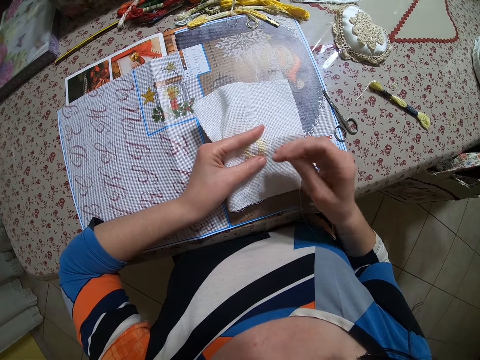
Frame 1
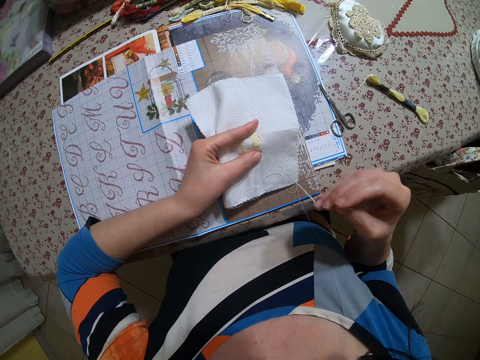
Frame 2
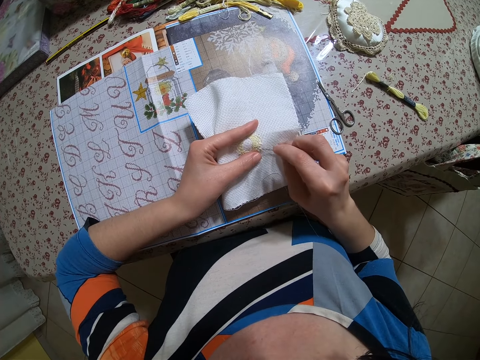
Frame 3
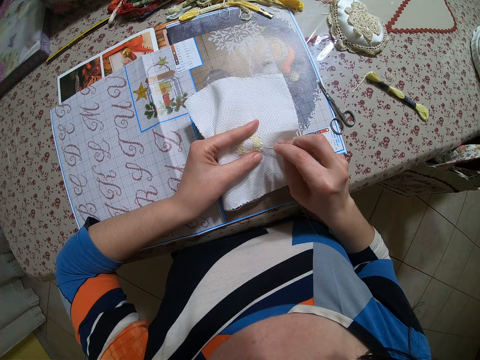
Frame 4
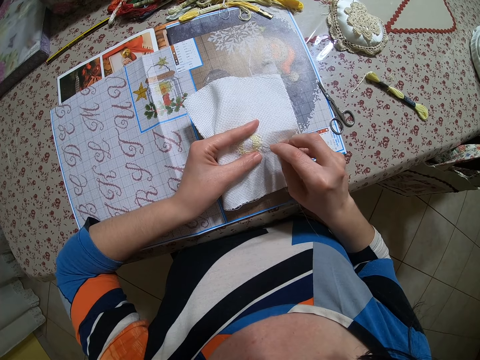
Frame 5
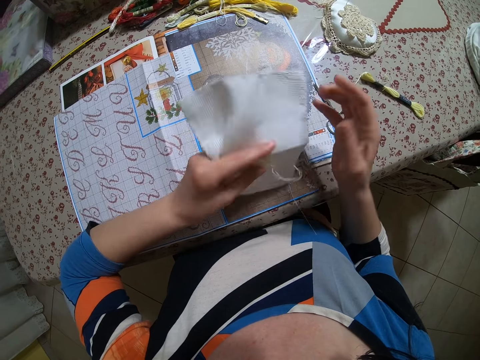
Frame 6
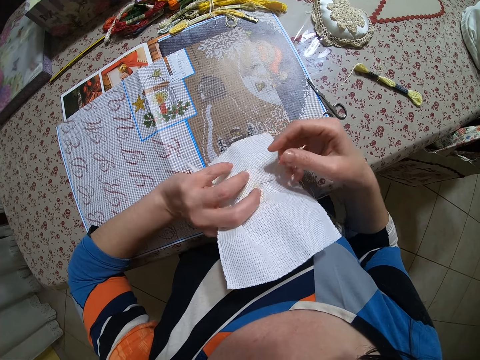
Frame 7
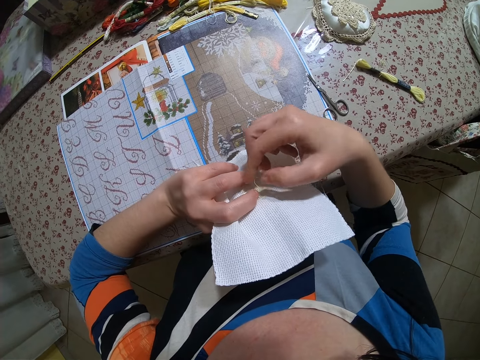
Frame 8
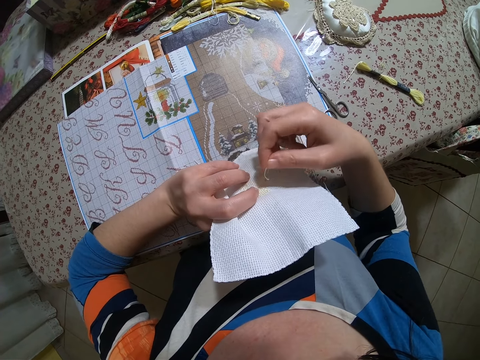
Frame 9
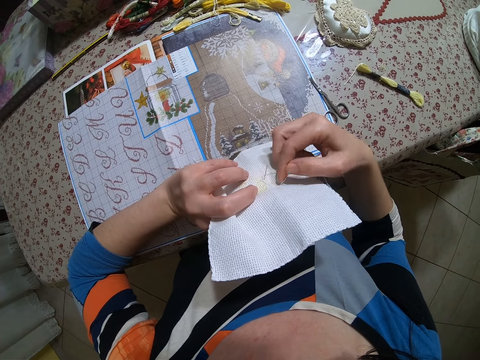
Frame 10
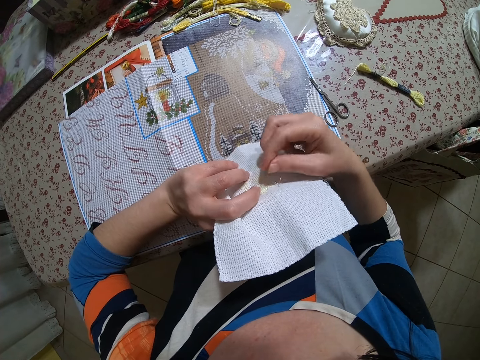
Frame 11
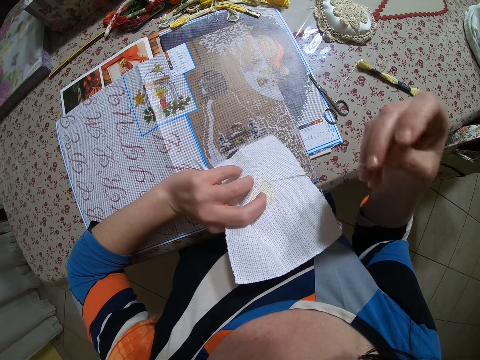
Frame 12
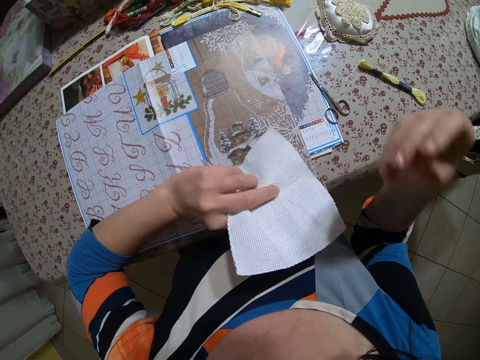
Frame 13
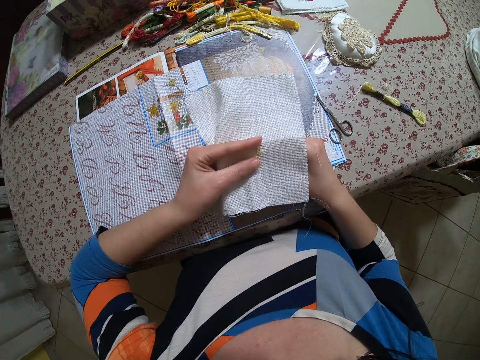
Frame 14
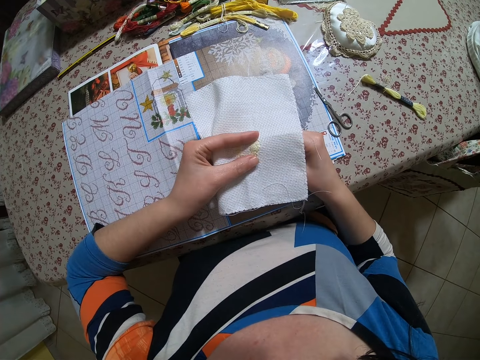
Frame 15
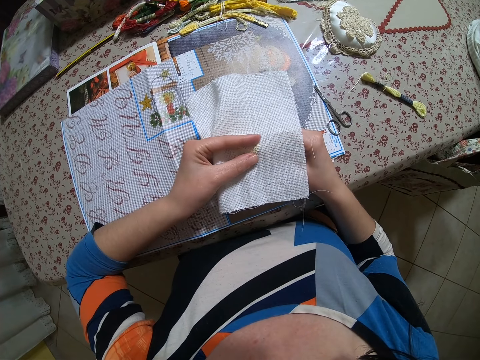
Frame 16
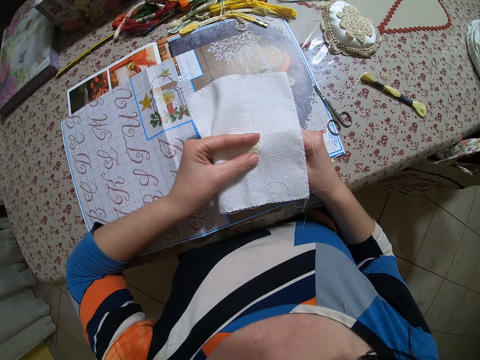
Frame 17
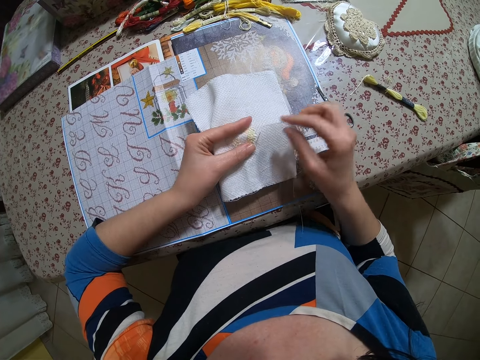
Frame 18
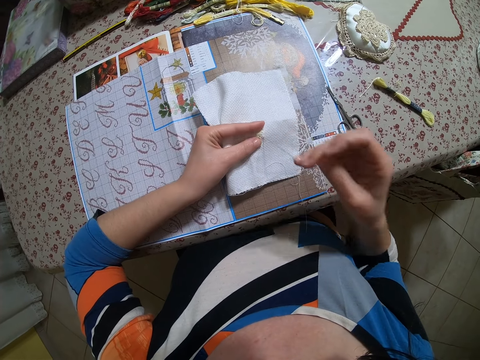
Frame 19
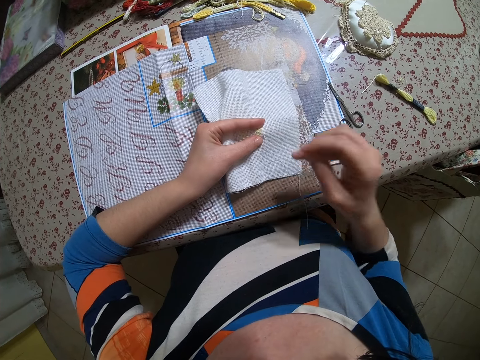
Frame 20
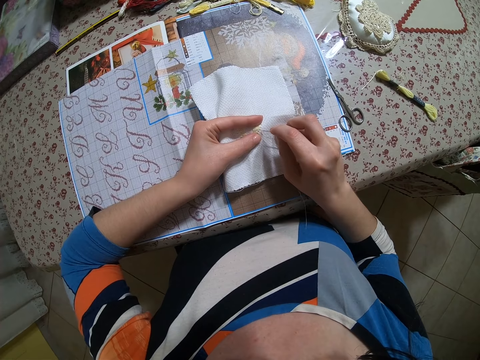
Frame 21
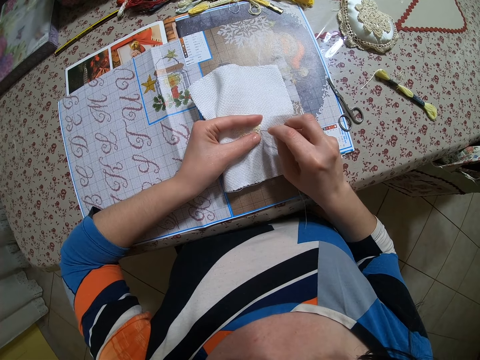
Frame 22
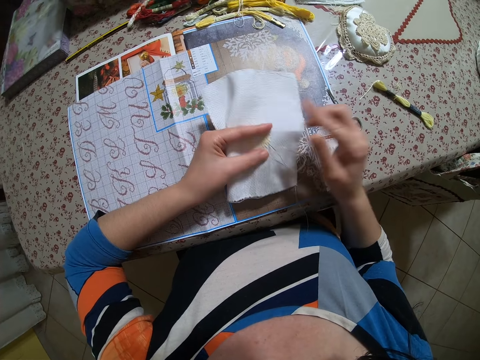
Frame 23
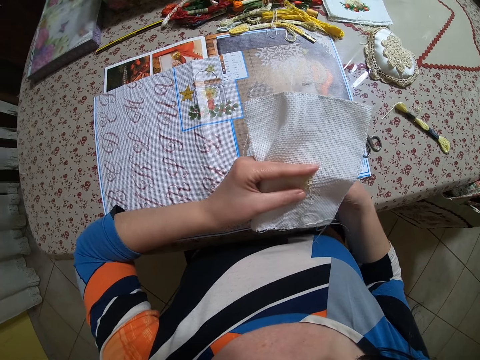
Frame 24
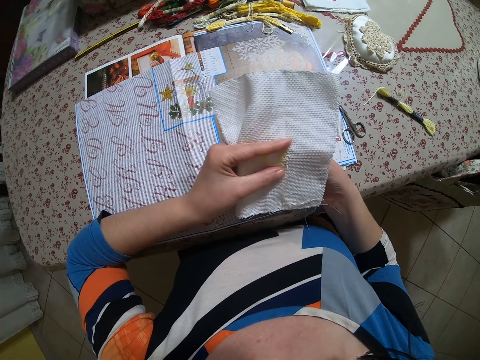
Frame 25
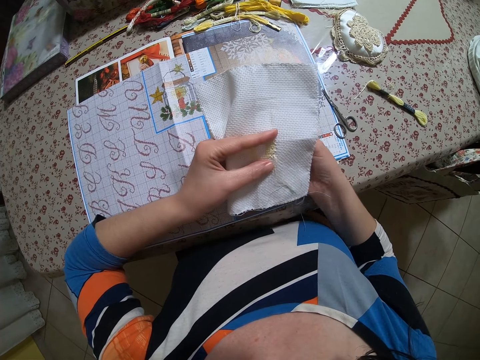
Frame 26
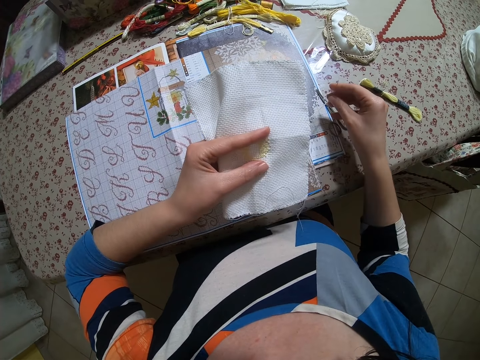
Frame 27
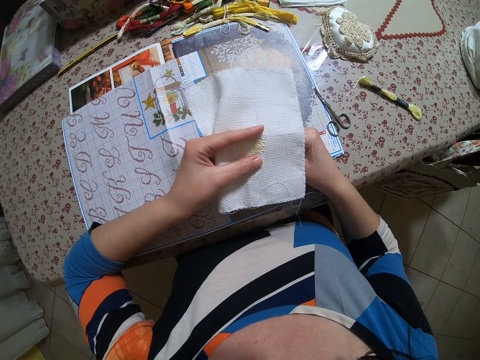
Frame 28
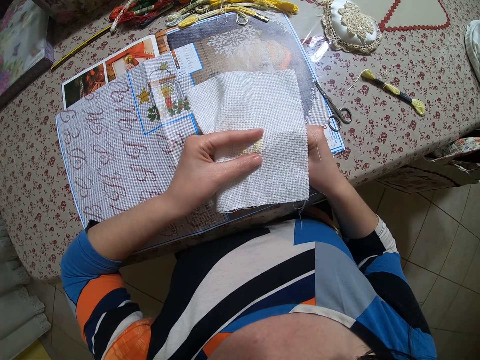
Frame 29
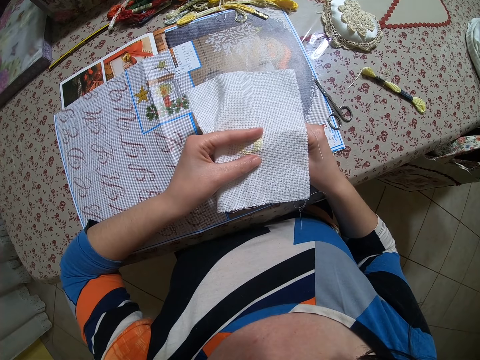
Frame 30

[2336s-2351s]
The camera wearer turns the cloth mat. They sew the cloth mat.

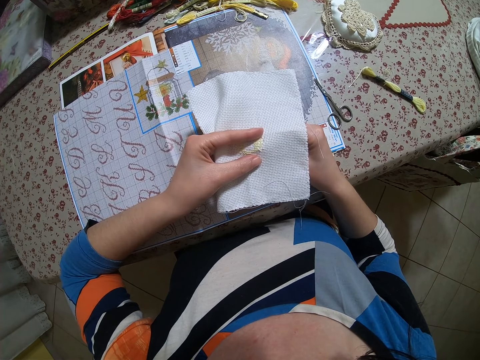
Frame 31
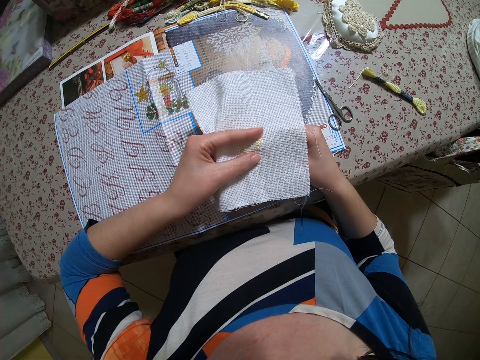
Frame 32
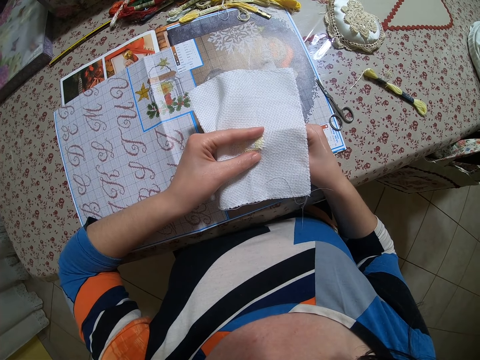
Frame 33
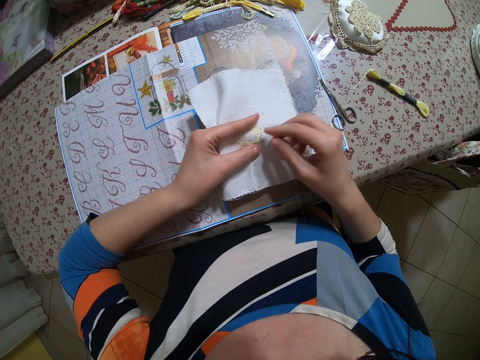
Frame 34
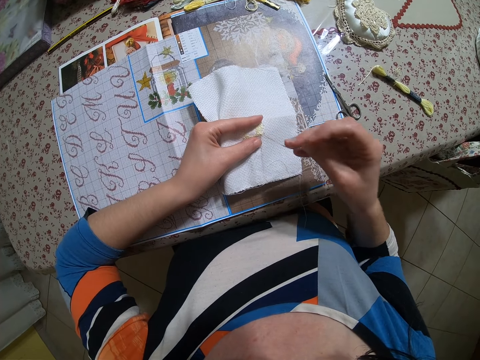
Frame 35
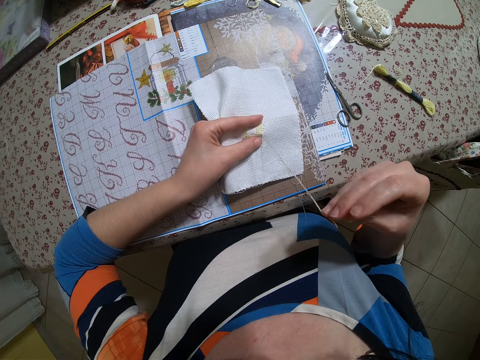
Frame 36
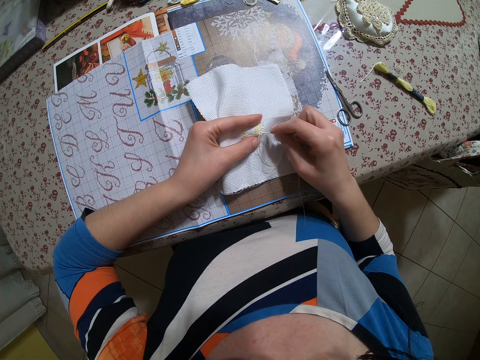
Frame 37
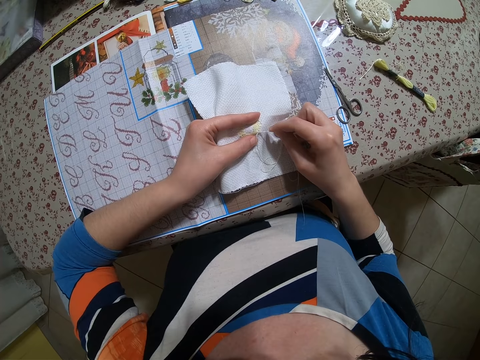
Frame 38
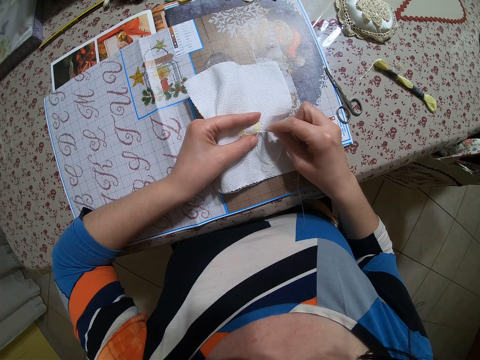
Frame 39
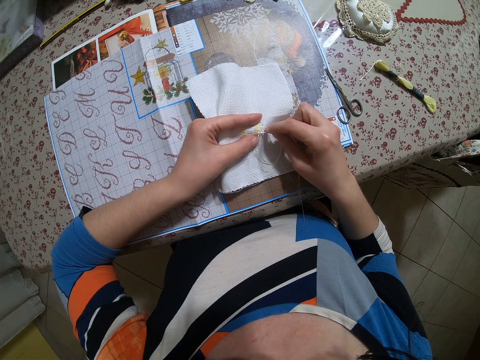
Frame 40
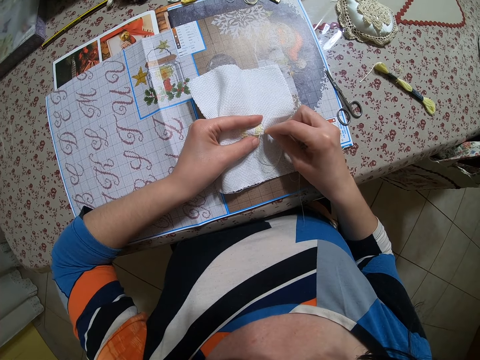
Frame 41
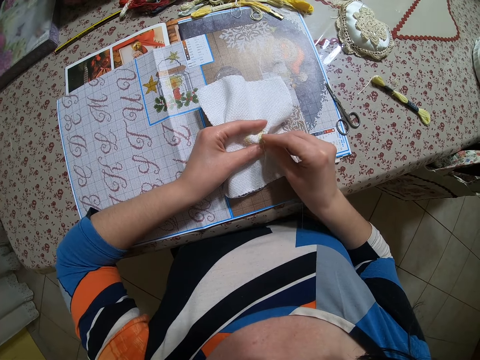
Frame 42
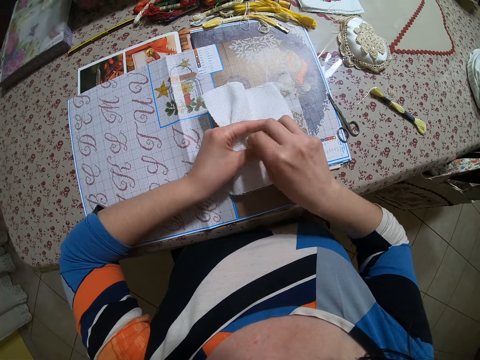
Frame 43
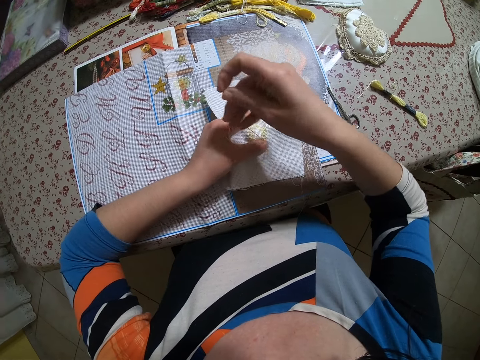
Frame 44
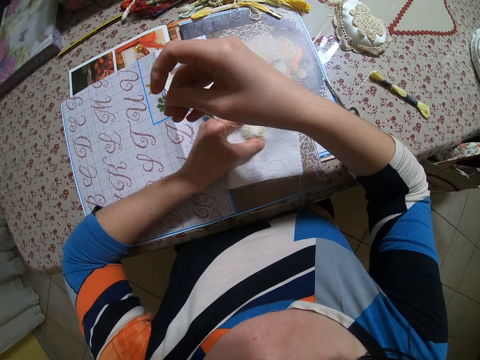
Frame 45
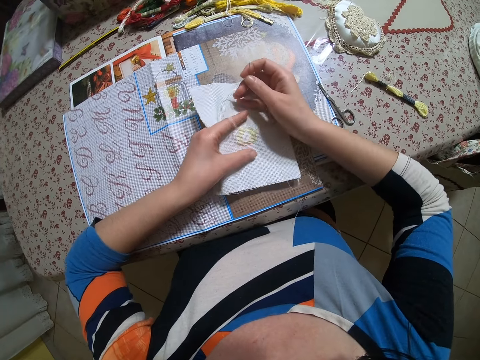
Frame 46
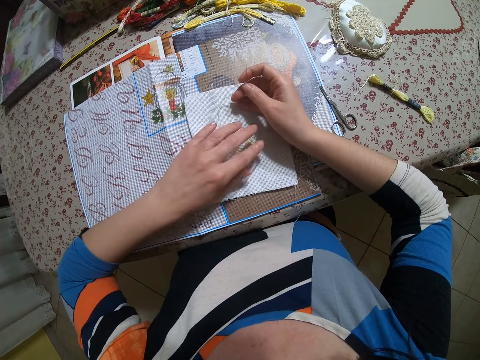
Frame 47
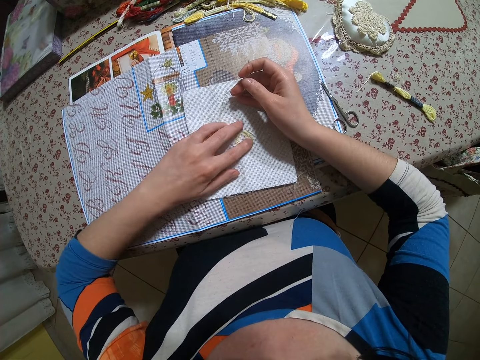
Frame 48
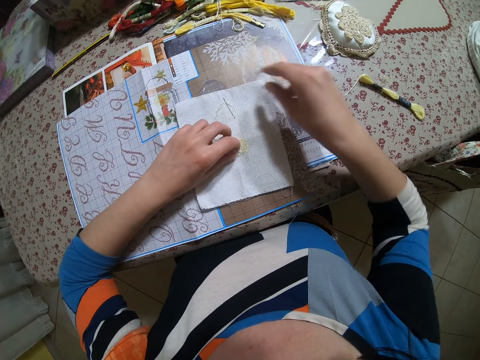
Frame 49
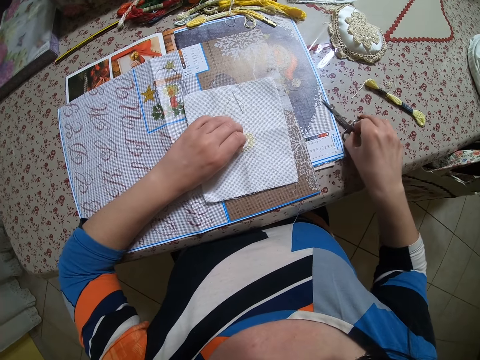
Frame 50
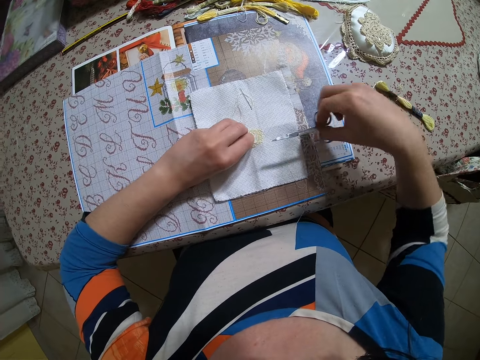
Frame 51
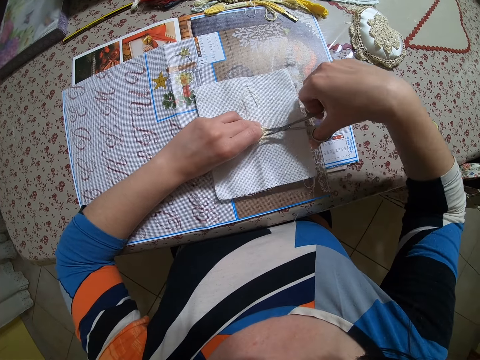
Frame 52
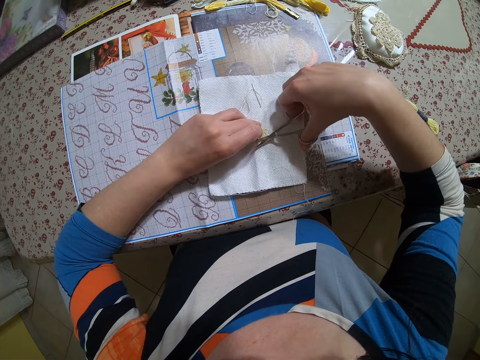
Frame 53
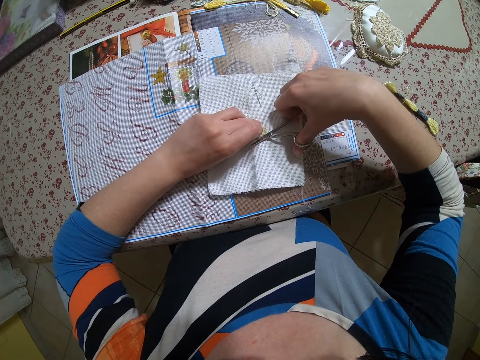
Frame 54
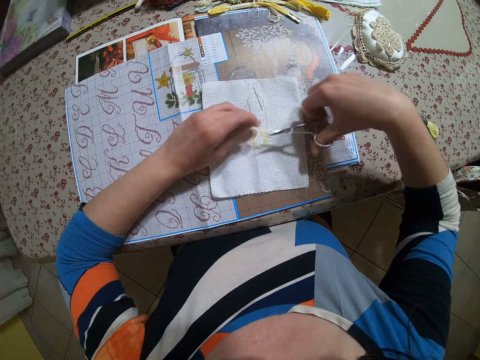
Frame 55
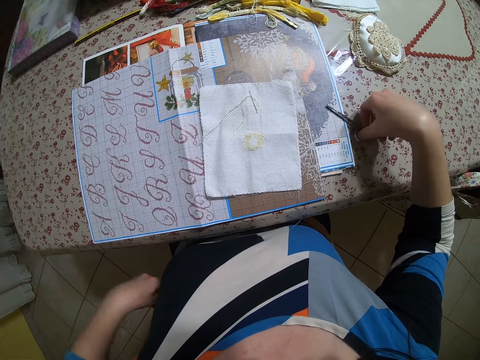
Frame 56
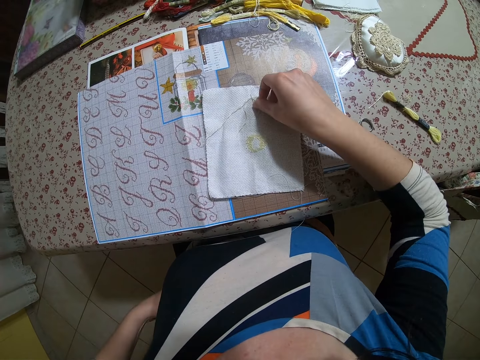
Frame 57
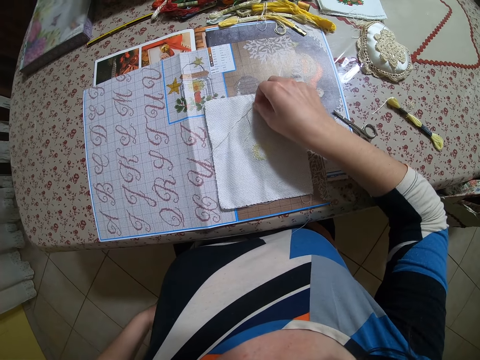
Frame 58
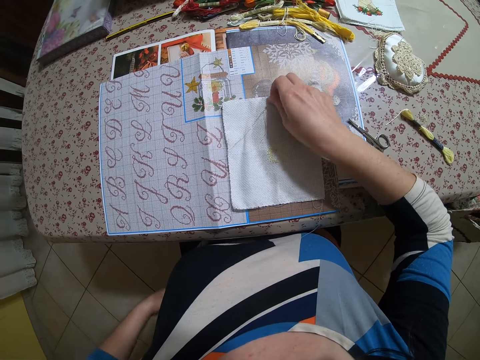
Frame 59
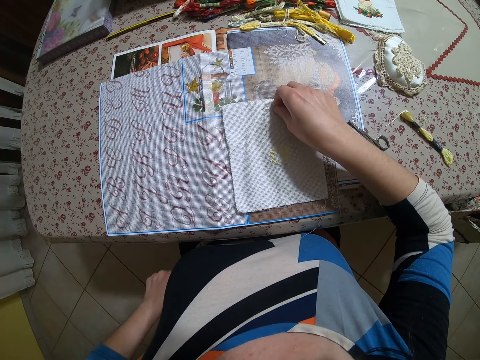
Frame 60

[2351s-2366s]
The camera wearer drops the fabric on the table with her left hand. She adjusts the fabric on the table with her left hand. She drops the needle and thread on the fabric with her right hand. She picks up the pair of scissors from the table with her right hand. She picks up the thread from the fabric with her left hand. She pulls the thread. She cuts the thread with the pair of scissors in her right hand. She drops the pair of scissors on the table with her right hand. She picks up the needle and thread from the table with her right hand.
